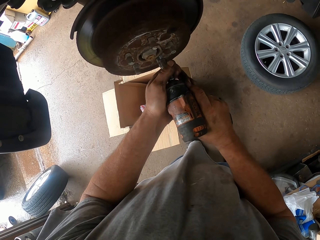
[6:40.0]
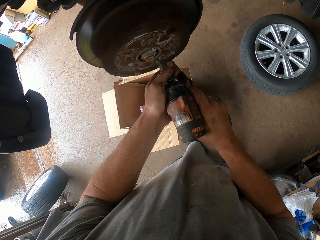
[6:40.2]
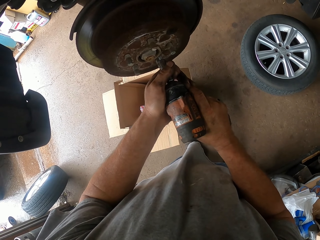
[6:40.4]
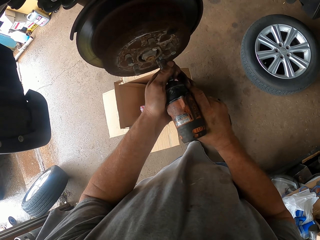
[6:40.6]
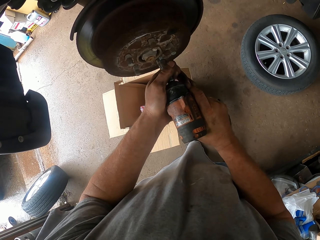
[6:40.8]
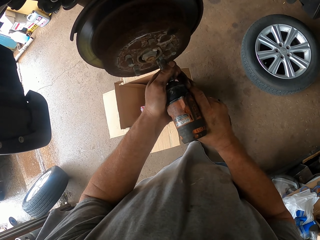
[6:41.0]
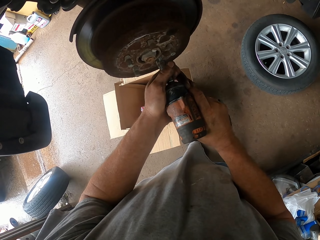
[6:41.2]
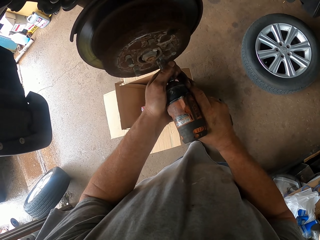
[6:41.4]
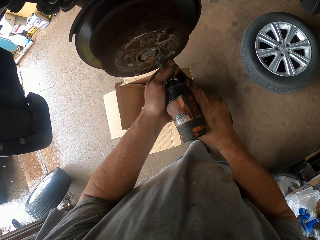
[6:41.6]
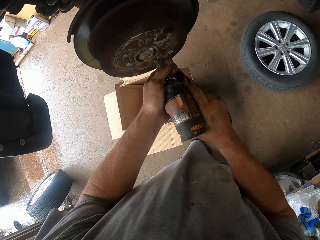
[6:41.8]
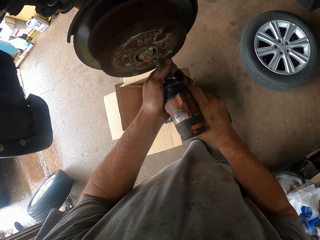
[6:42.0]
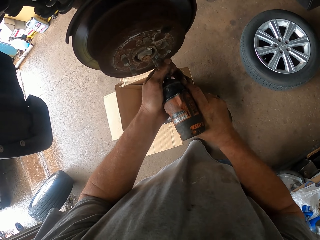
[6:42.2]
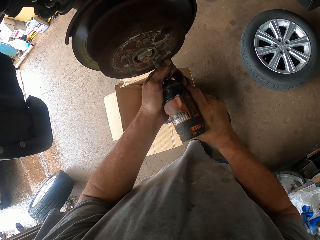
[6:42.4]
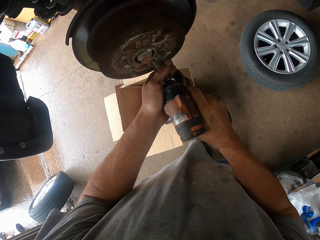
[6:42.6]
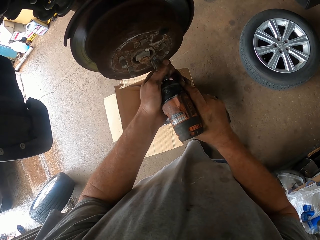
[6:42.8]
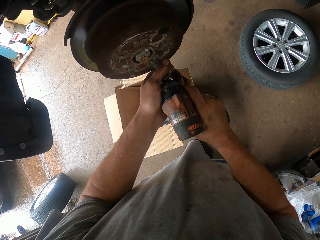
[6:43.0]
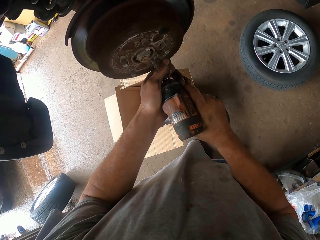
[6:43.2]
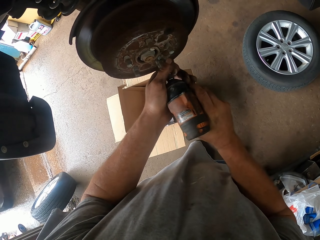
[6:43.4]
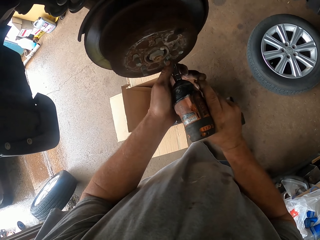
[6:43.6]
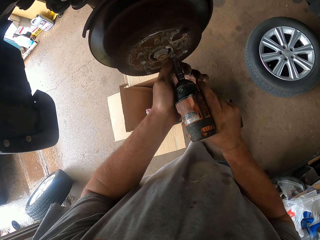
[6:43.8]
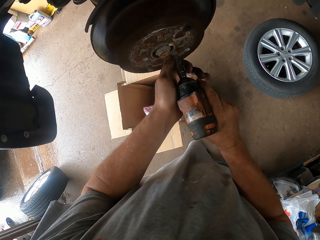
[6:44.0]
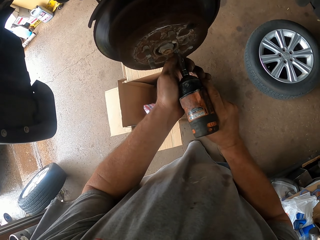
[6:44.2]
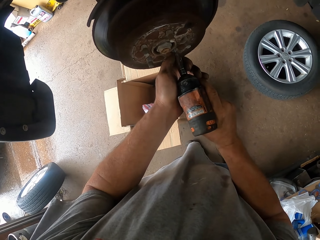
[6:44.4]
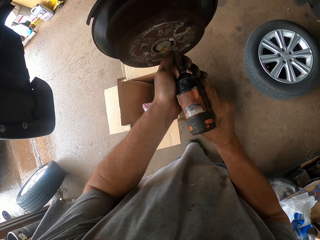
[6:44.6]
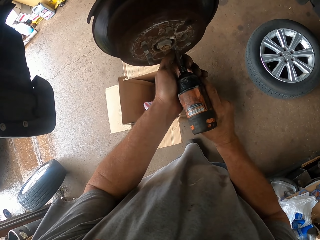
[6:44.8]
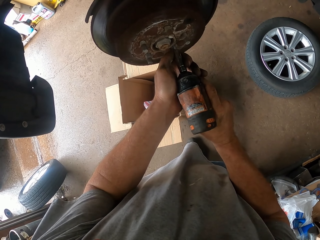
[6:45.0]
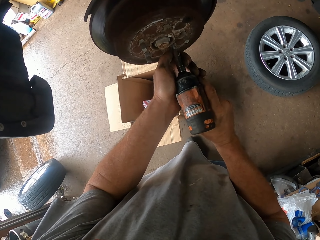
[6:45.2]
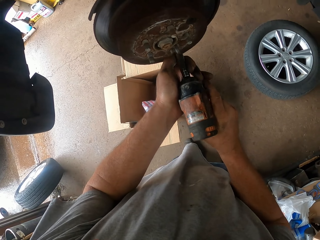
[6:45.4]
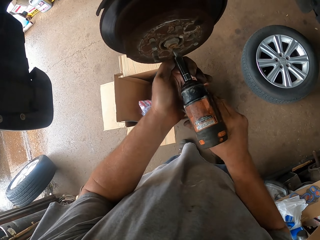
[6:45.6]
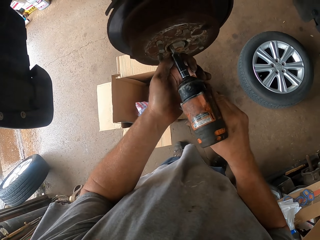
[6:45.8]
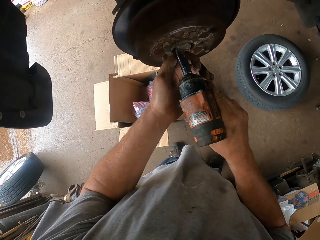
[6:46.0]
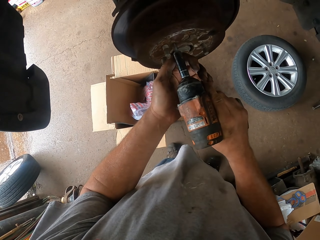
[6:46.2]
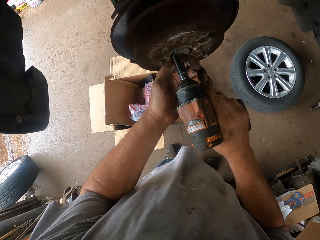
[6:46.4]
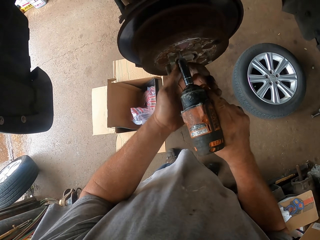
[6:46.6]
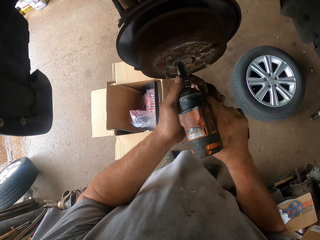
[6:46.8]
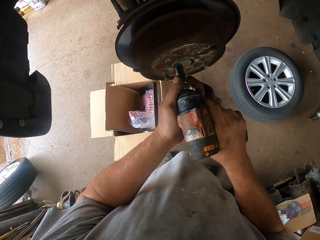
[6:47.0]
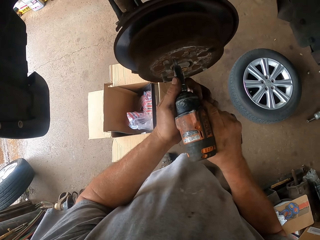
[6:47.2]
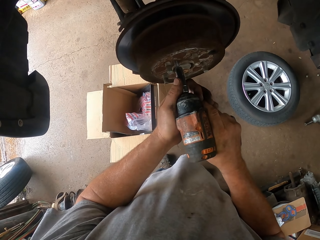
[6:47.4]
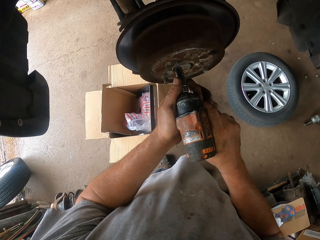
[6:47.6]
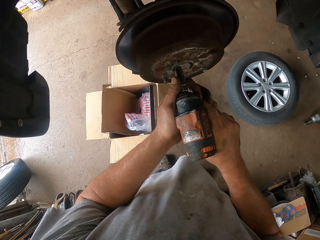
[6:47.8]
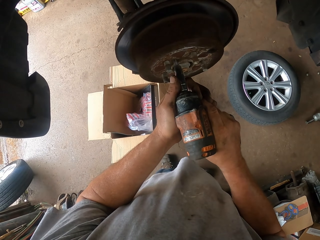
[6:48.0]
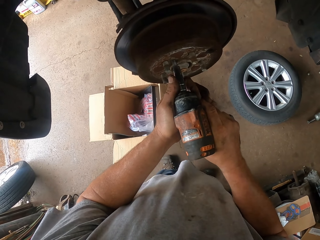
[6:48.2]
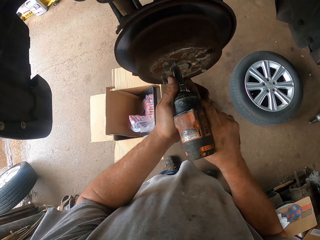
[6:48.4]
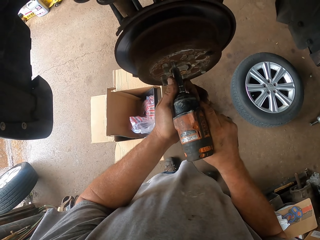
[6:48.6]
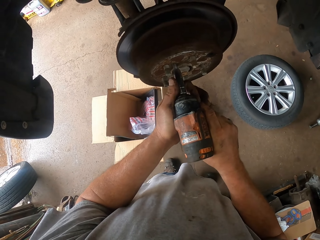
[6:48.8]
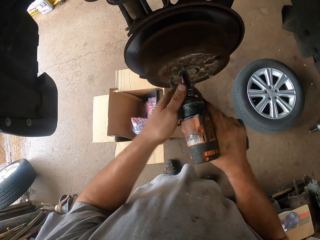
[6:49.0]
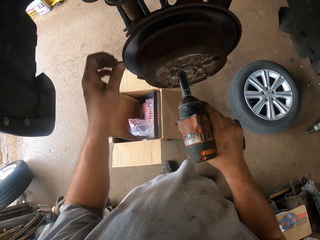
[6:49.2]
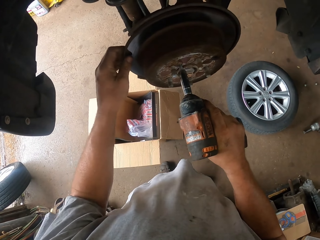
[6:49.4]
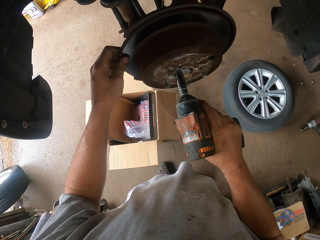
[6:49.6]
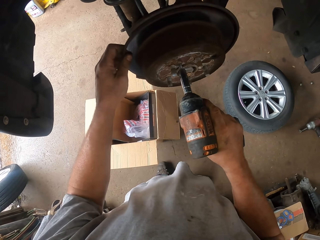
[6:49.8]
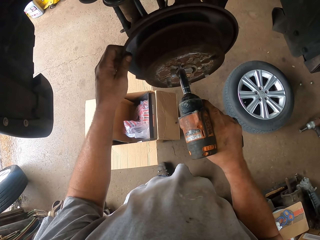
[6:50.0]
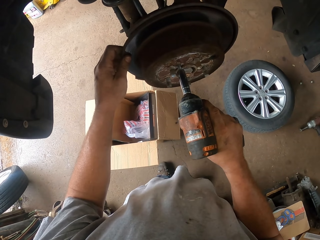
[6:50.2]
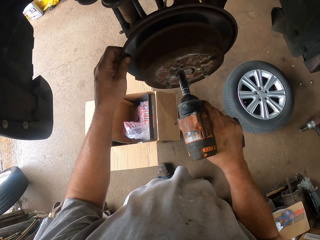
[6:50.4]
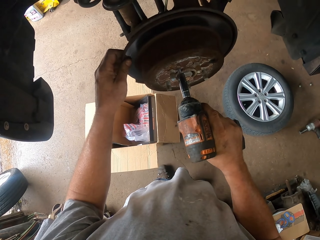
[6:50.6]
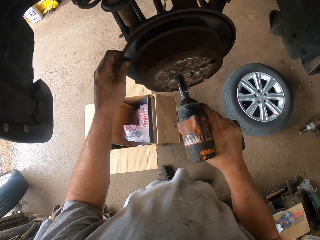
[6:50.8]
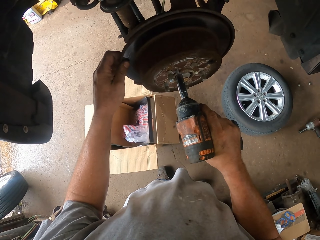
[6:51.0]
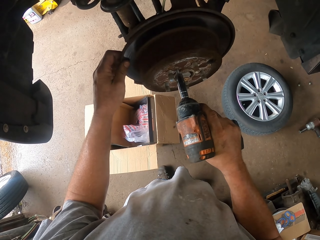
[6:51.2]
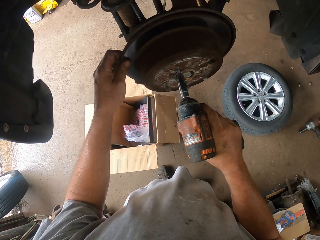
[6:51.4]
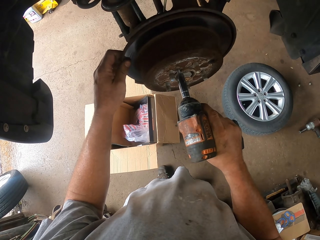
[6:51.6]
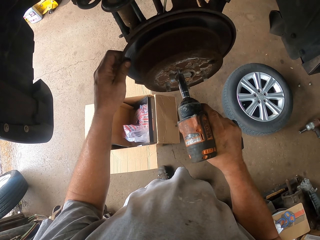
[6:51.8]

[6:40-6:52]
The camera wearer tightens the car wheel.

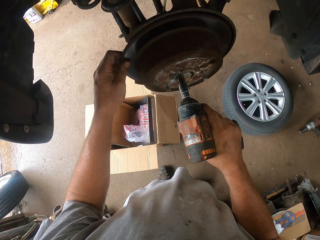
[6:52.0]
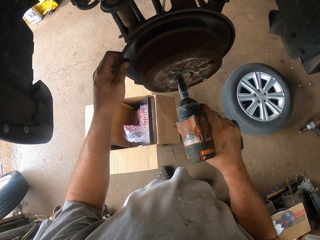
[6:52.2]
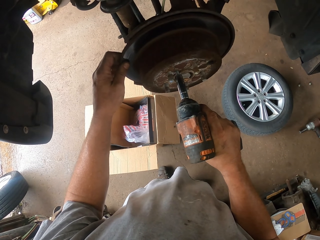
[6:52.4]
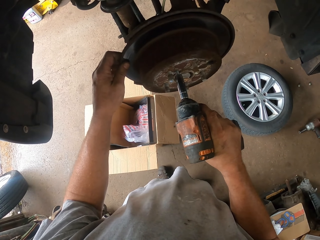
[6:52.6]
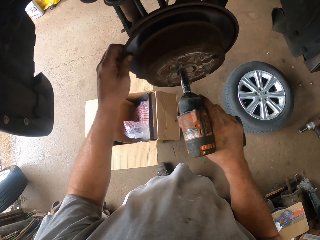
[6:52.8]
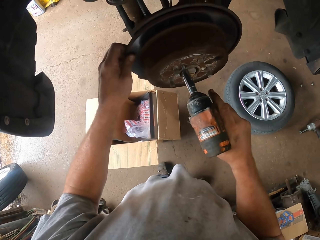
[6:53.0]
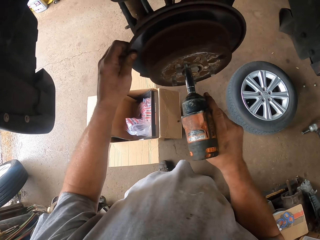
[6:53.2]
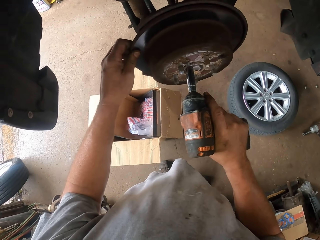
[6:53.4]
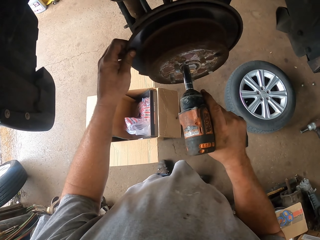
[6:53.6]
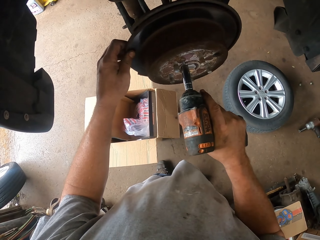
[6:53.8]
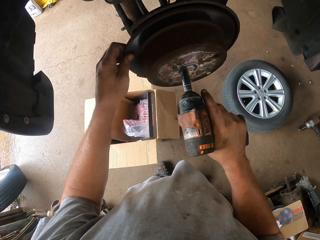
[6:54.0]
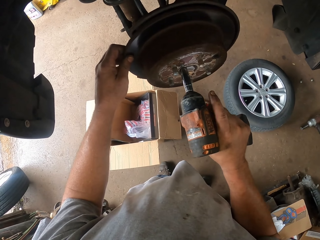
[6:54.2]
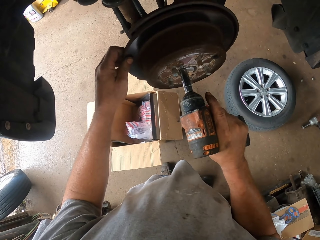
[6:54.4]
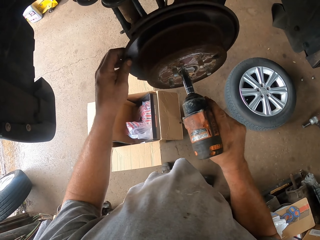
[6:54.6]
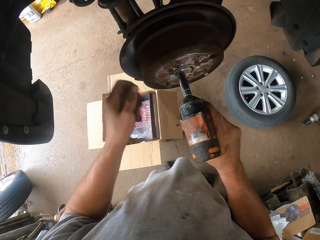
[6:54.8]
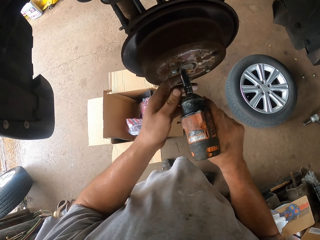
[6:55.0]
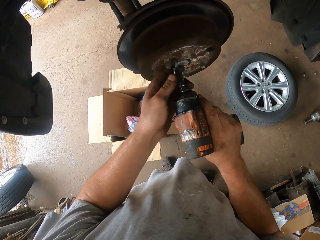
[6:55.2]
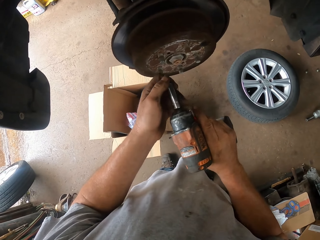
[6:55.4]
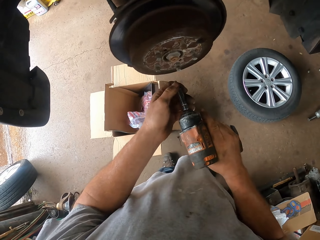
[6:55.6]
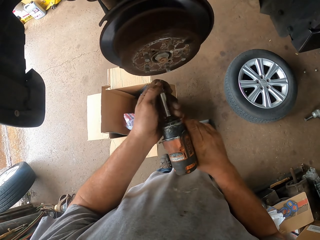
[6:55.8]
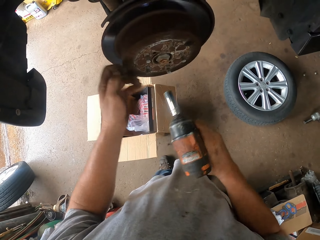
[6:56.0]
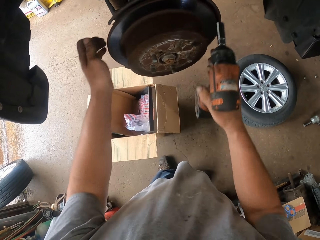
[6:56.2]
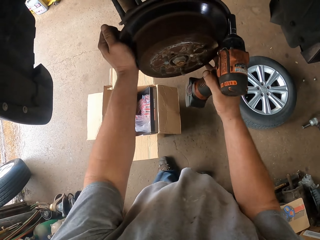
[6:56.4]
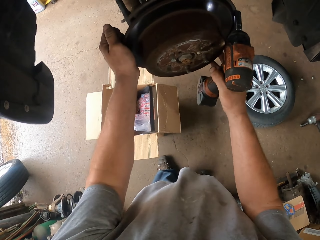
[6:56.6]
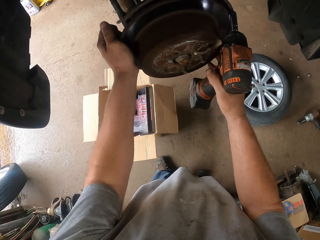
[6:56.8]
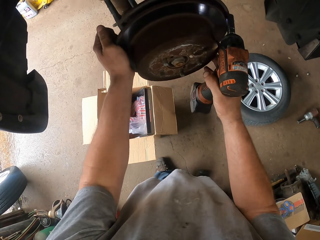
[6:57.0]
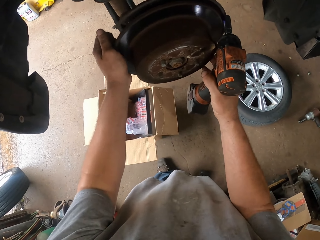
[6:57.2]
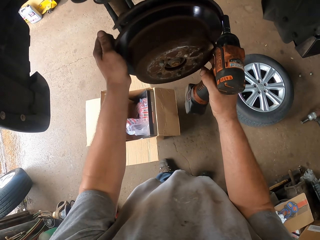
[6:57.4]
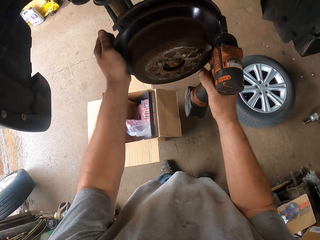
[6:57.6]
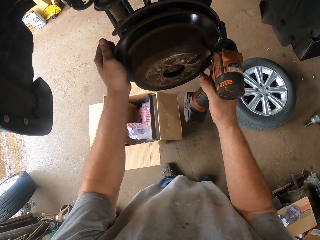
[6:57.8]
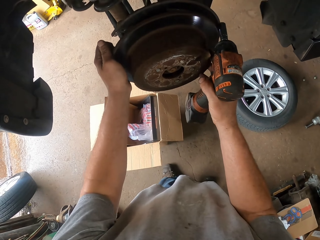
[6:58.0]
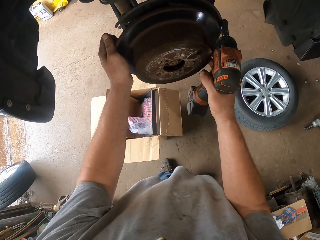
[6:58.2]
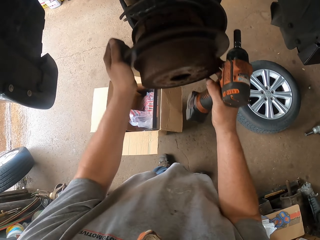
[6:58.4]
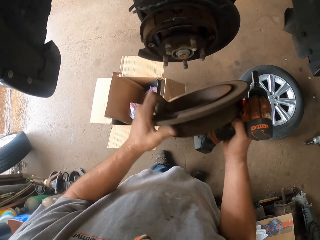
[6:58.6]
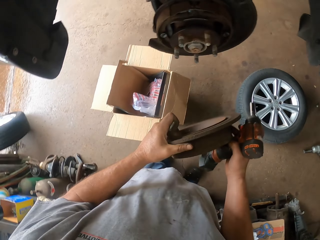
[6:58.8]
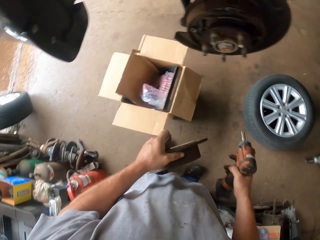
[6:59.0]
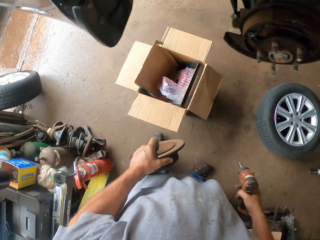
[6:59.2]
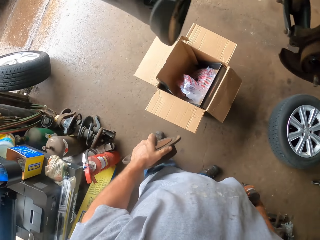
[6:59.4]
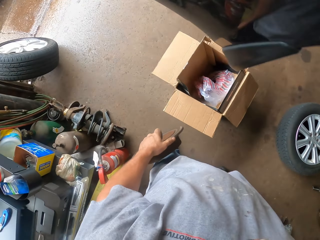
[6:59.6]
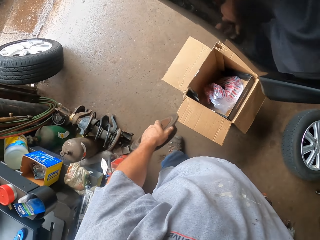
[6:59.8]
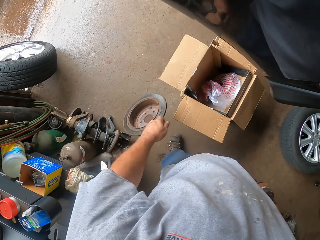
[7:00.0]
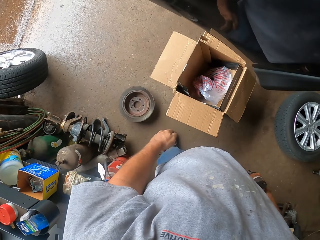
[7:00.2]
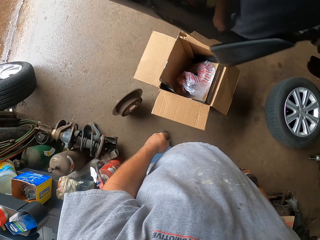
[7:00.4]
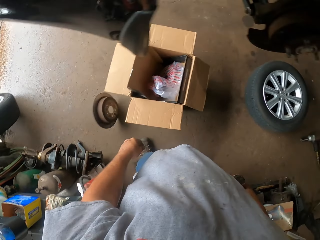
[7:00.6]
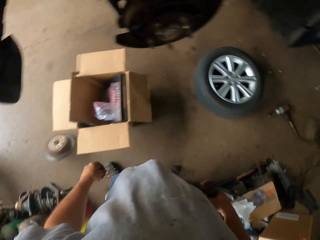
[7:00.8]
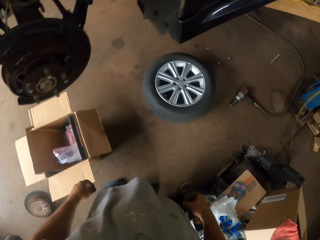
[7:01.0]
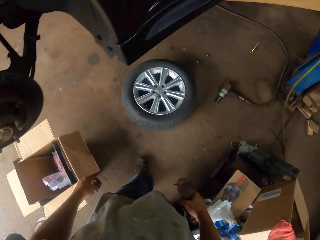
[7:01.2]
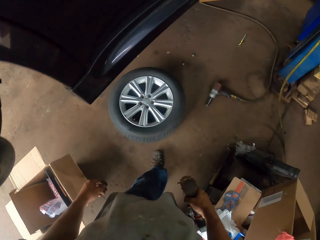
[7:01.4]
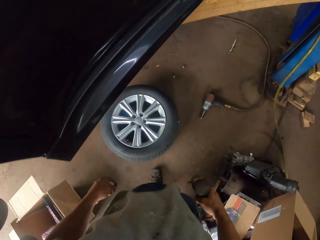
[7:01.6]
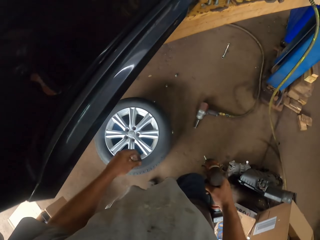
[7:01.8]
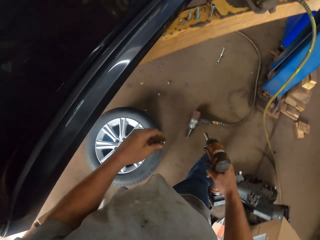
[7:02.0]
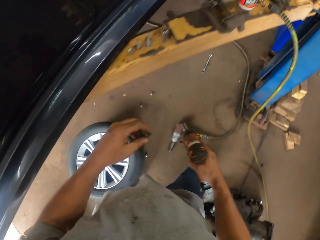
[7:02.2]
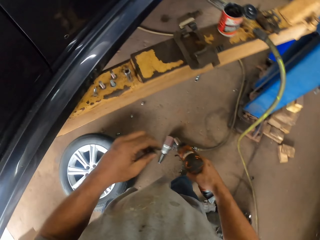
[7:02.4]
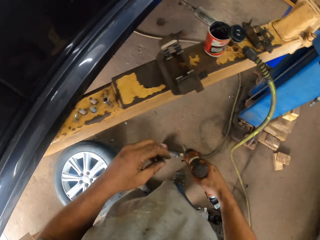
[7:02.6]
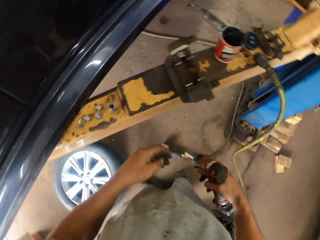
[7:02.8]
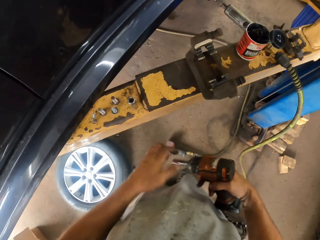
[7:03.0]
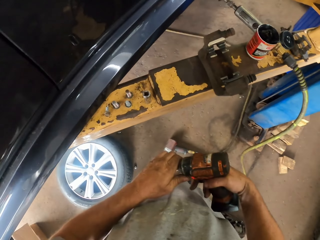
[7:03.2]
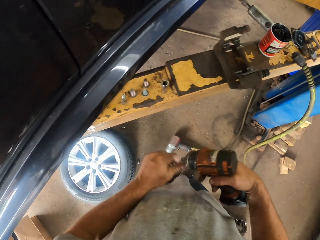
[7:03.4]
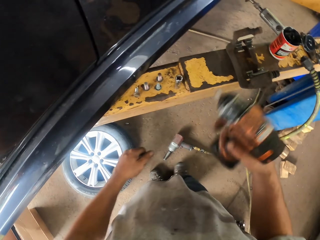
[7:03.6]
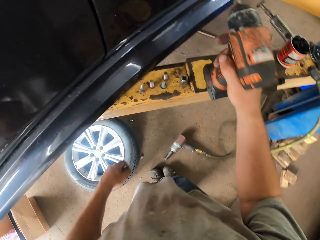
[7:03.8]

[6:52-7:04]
The camera wearer removes the drill. They remove a screw from the driller. They adjust the wheel hub. They touch the car wheel. They remove the wheel hub plate and throw the wheel hub plate down. They walk around the garage. They remove the nut from the drill.
